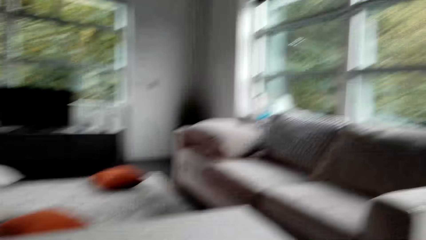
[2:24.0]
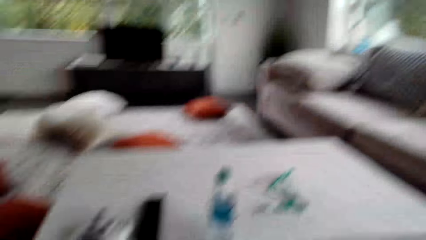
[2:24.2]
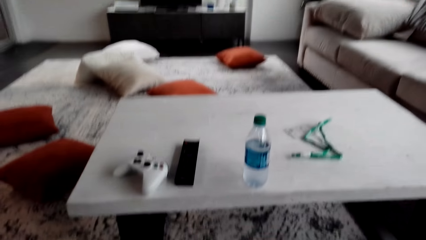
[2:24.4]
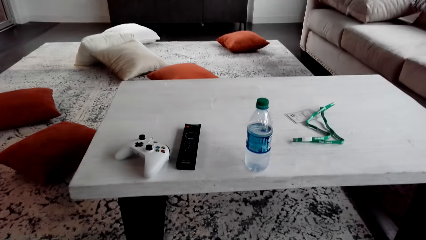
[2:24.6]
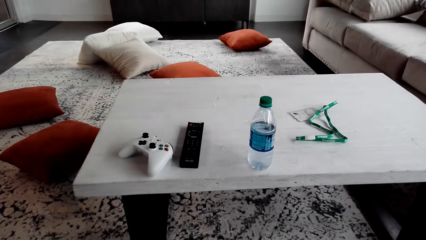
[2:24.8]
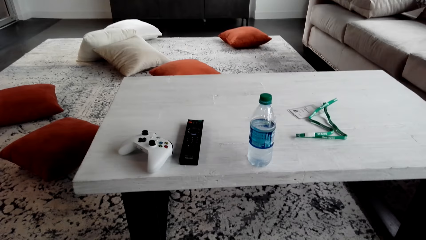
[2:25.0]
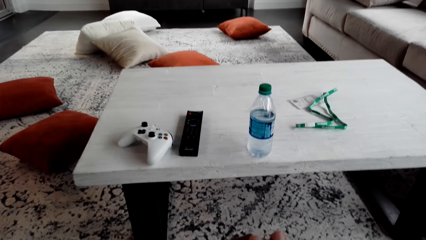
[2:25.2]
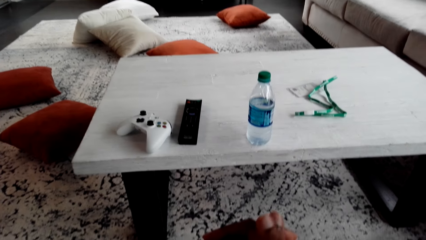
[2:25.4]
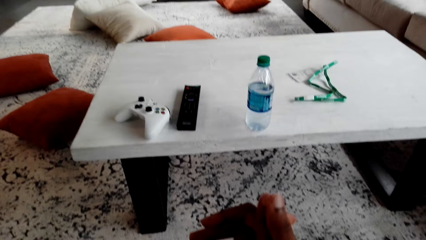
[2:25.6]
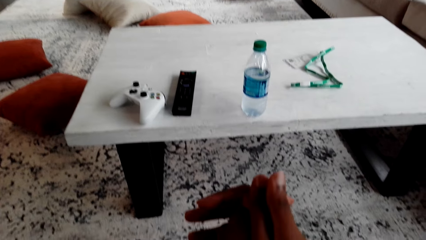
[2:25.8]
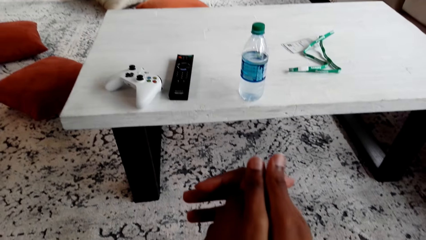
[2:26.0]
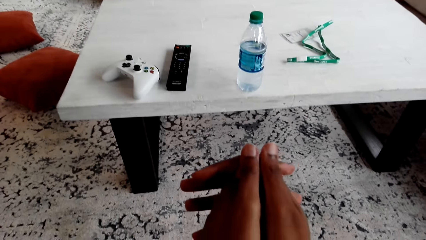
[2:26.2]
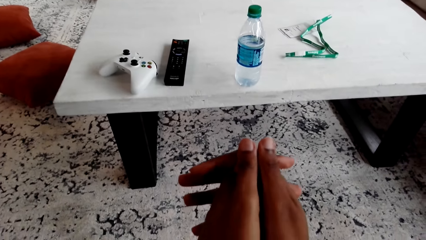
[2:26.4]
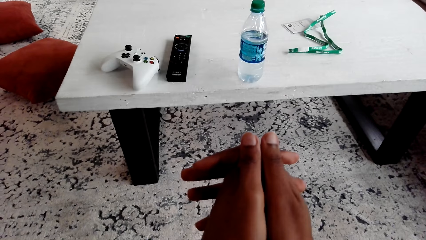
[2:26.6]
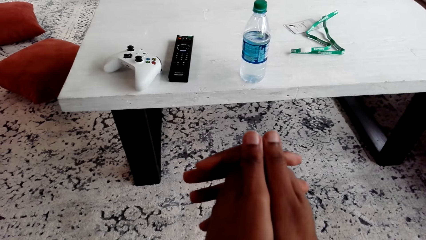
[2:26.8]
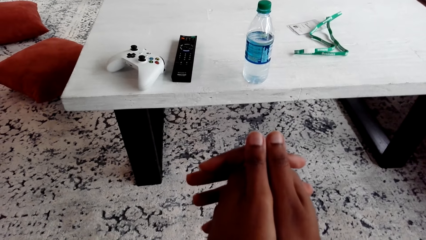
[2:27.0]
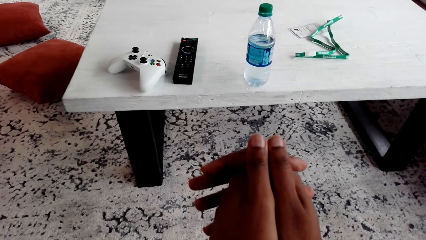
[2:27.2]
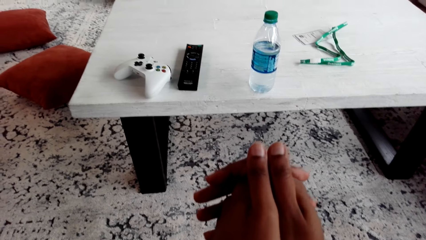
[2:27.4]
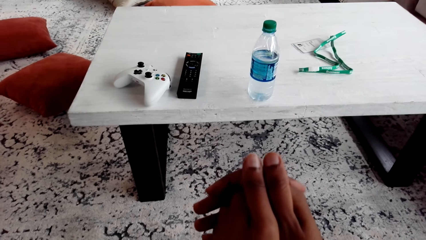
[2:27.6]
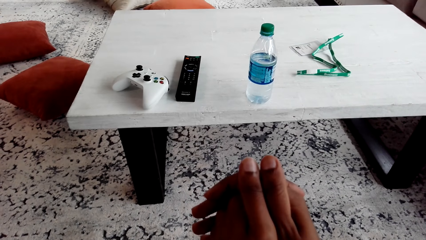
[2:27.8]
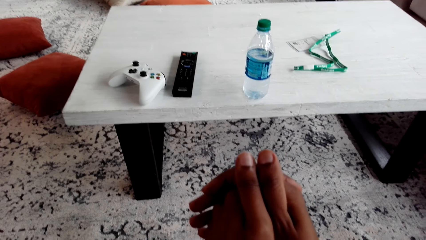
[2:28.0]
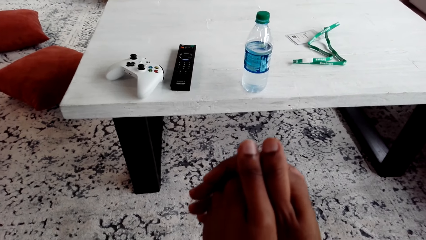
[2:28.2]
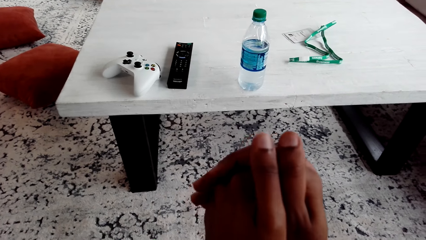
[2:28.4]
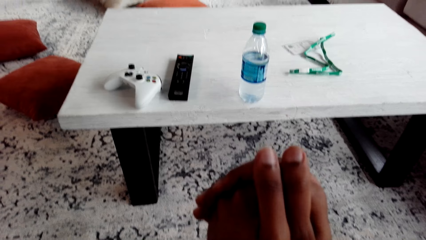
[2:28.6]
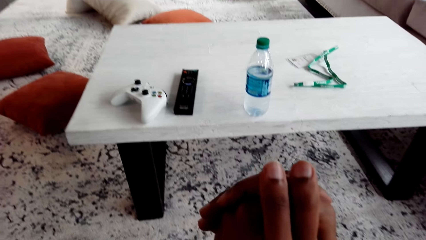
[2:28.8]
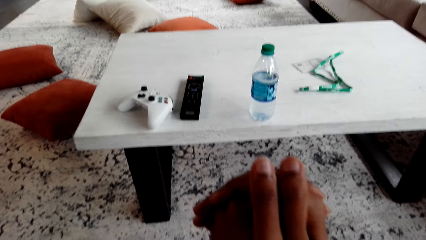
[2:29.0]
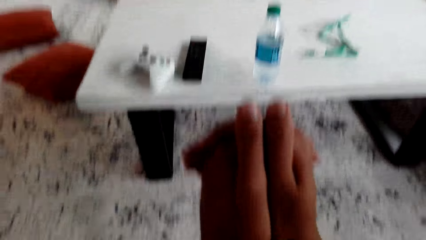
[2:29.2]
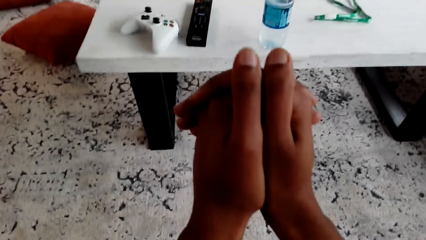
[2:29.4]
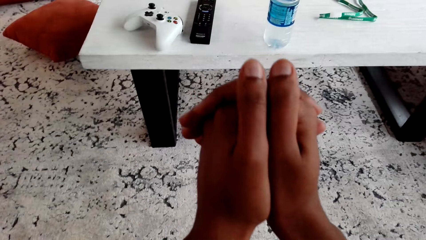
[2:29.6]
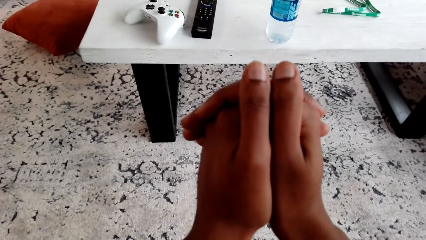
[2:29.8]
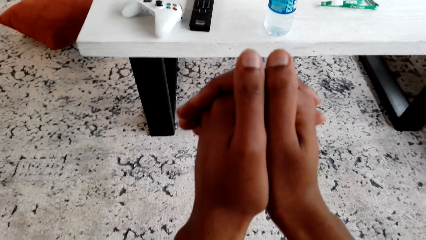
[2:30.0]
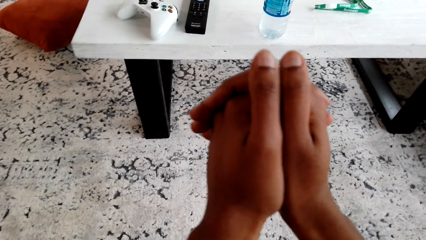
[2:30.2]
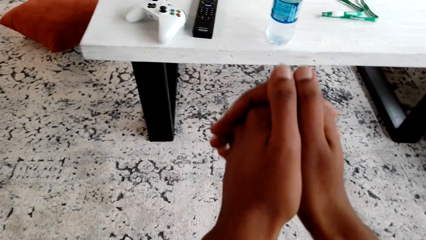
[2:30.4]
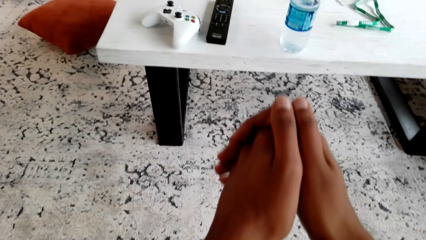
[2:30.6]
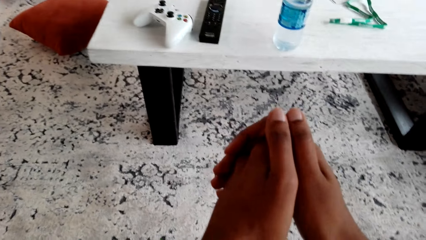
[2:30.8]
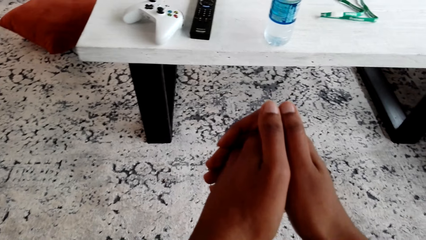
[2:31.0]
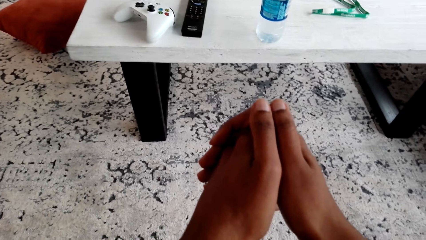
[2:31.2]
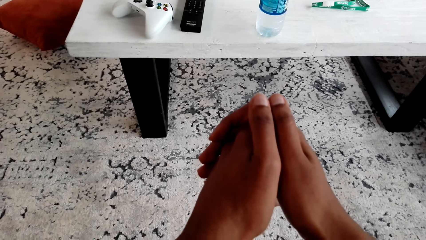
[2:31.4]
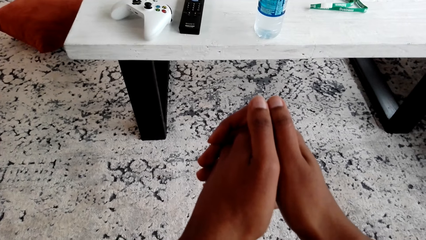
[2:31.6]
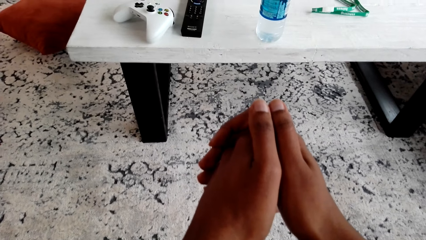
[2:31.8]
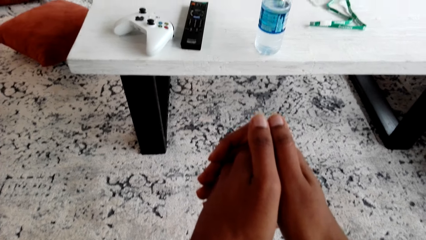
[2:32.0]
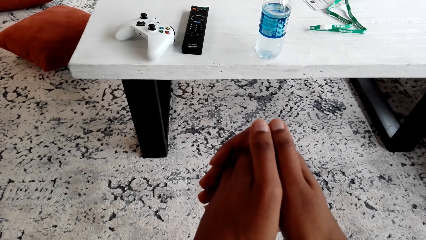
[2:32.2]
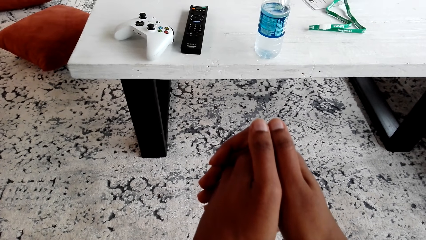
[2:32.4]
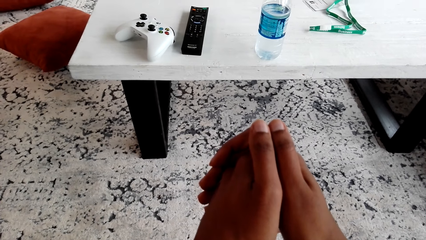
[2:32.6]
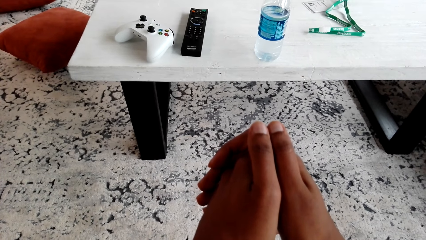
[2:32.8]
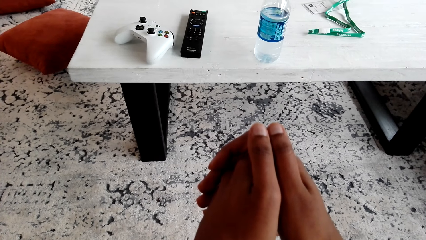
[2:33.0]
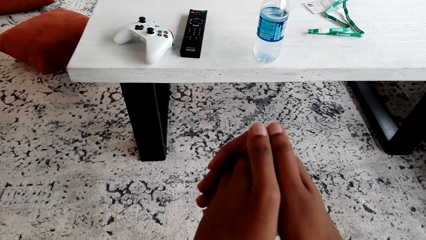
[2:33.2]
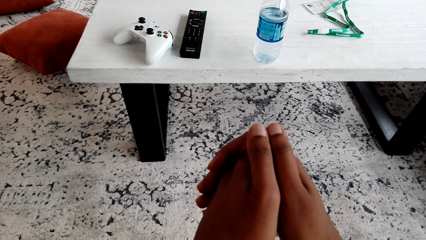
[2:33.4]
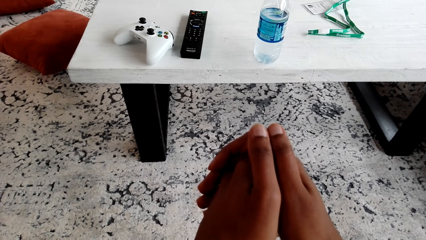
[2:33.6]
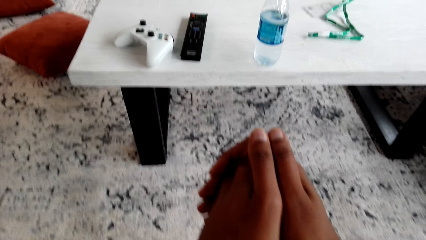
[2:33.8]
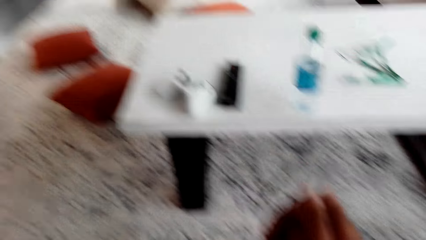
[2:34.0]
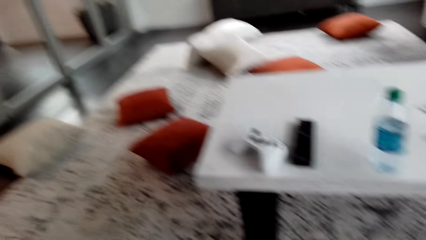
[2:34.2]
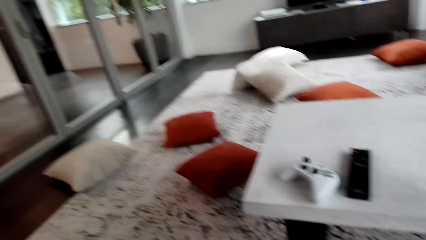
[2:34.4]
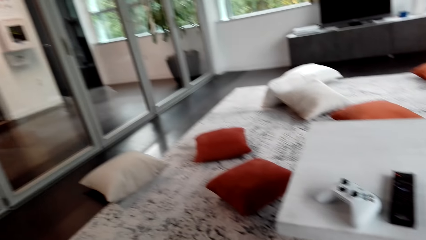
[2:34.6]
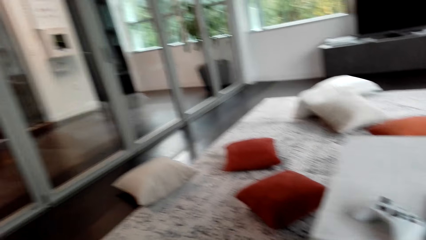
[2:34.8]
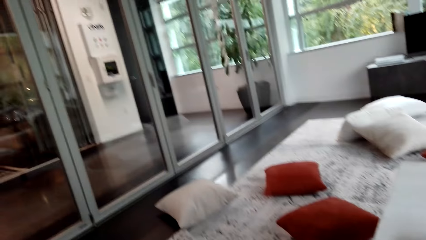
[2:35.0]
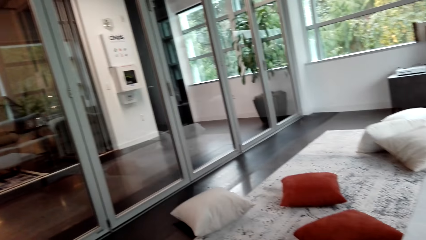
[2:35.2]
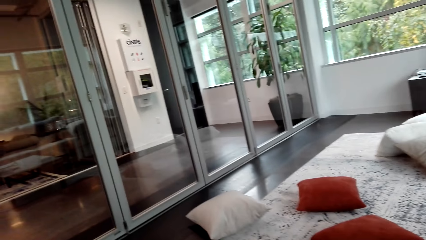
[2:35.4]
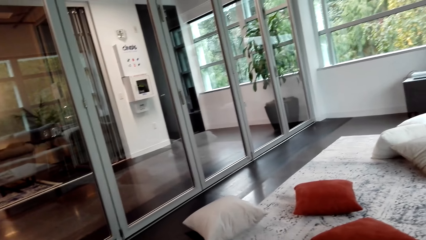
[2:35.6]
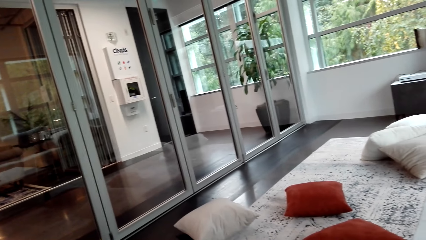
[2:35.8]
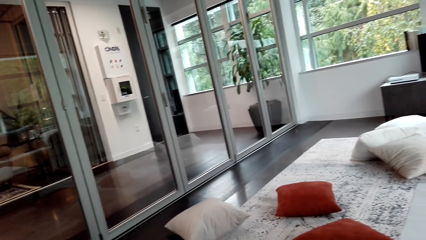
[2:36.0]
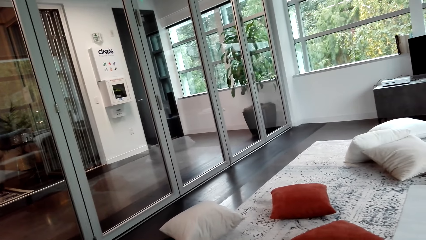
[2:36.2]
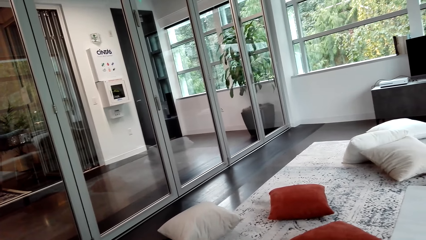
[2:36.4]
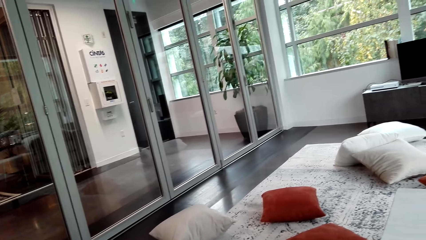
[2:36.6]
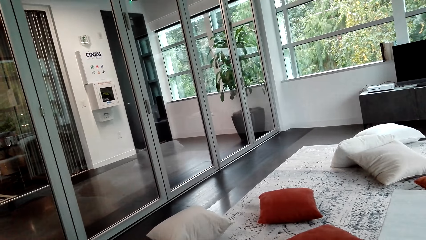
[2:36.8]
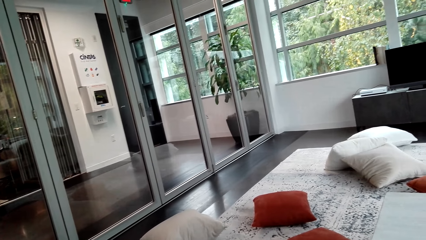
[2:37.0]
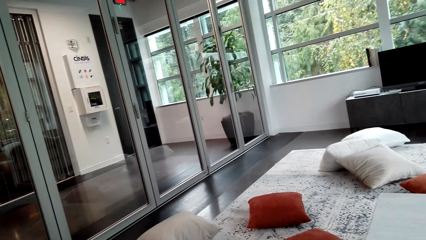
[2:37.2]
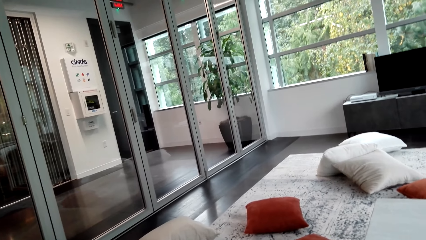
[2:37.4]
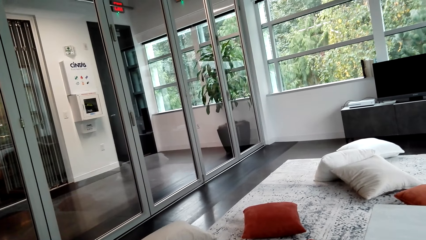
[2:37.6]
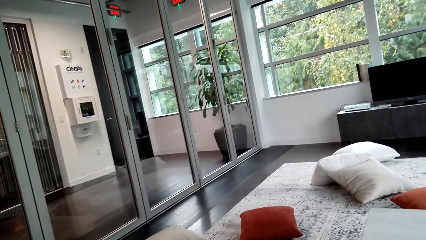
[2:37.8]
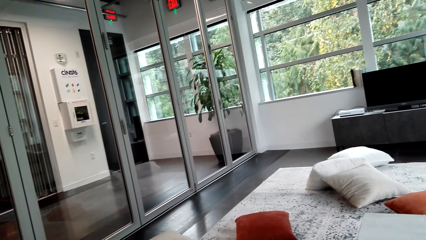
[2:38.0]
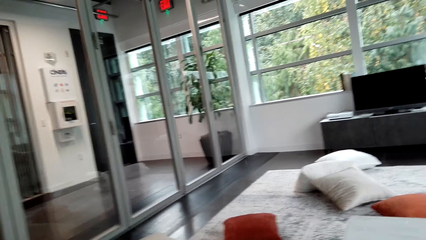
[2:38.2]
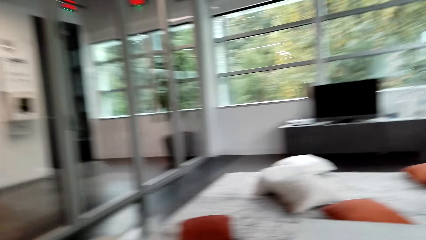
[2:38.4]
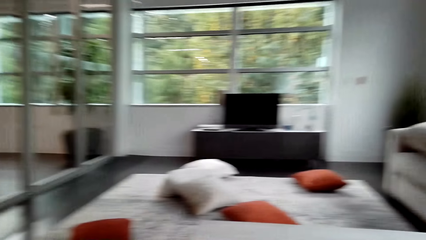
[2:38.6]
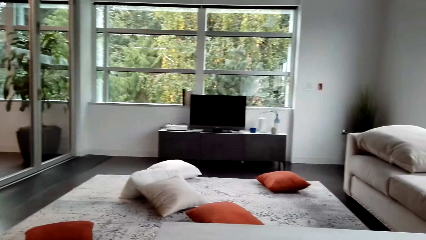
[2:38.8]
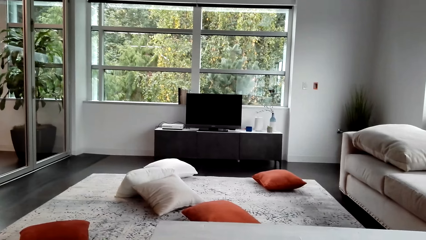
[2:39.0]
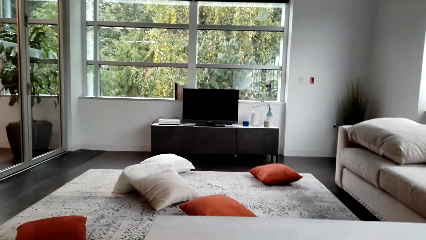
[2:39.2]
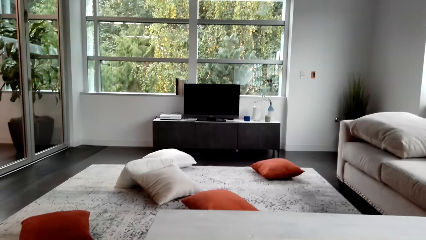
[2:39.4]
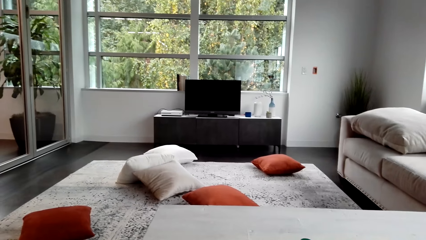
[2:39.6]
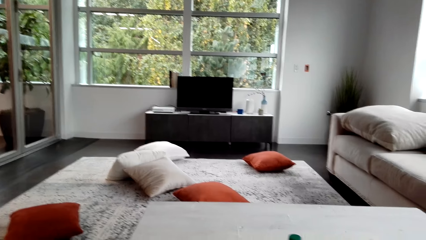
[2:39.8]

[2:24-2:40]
The camera wearer holds hands together. They look around.
